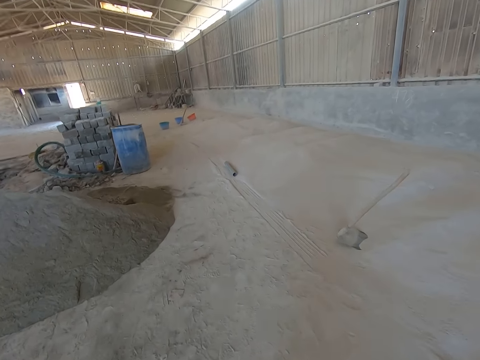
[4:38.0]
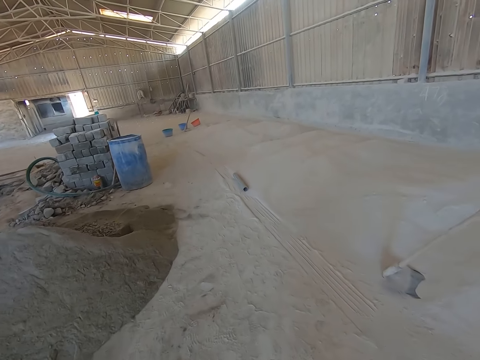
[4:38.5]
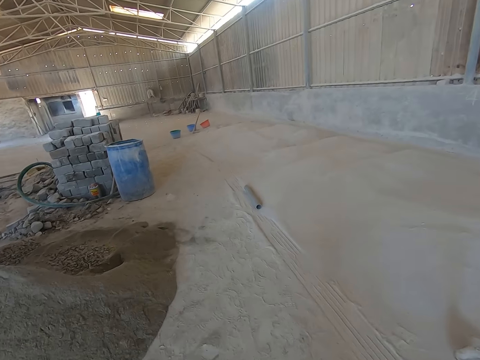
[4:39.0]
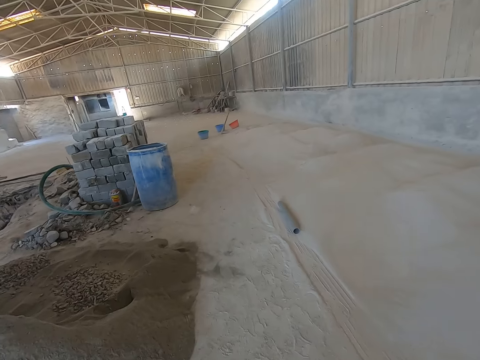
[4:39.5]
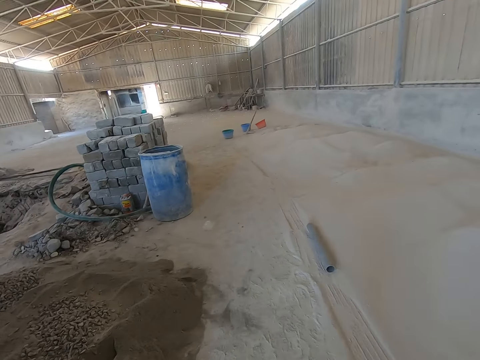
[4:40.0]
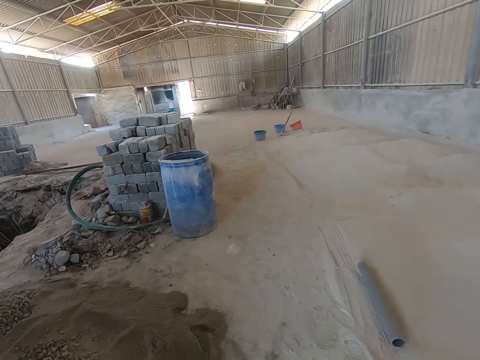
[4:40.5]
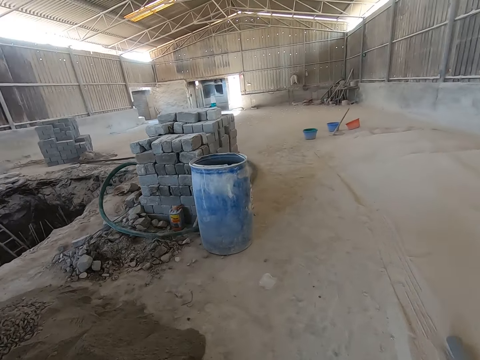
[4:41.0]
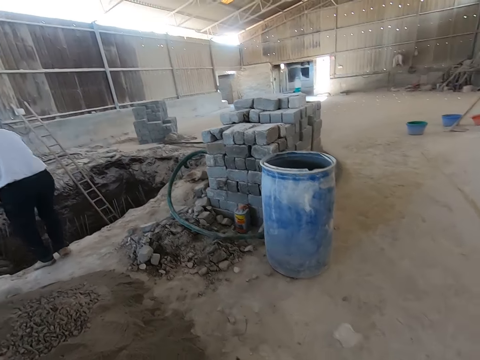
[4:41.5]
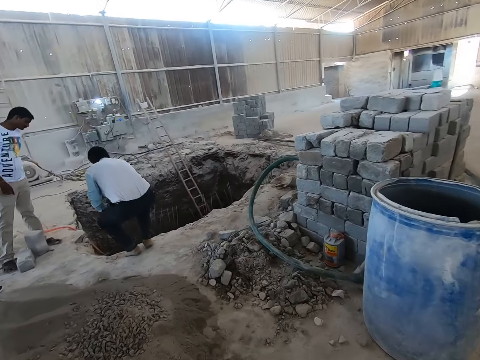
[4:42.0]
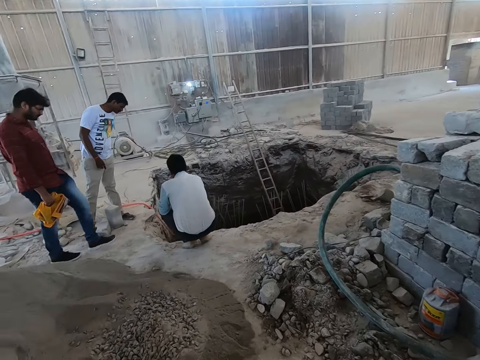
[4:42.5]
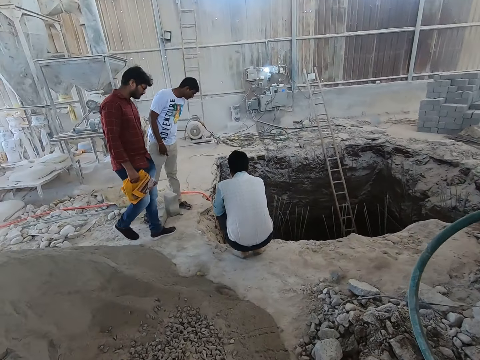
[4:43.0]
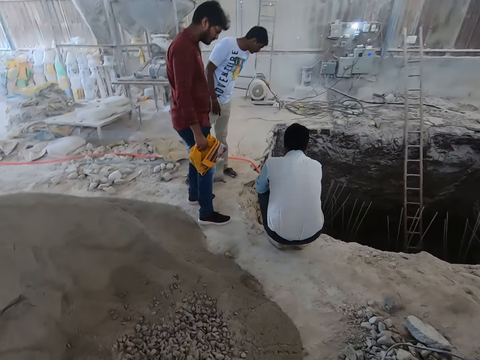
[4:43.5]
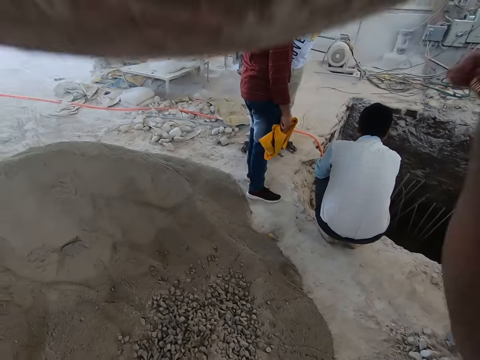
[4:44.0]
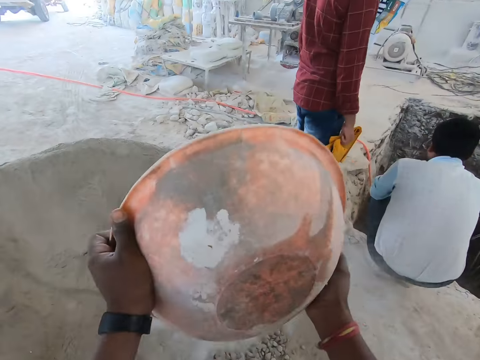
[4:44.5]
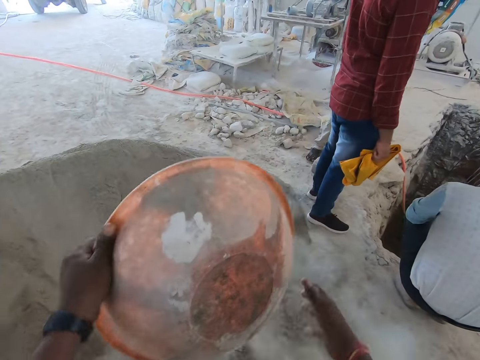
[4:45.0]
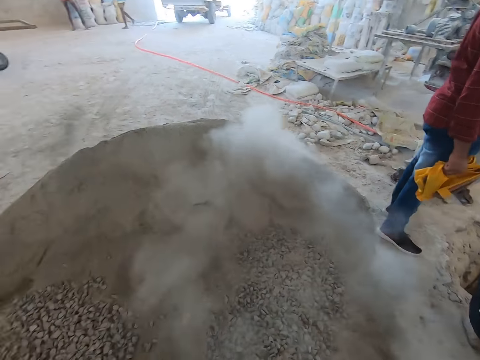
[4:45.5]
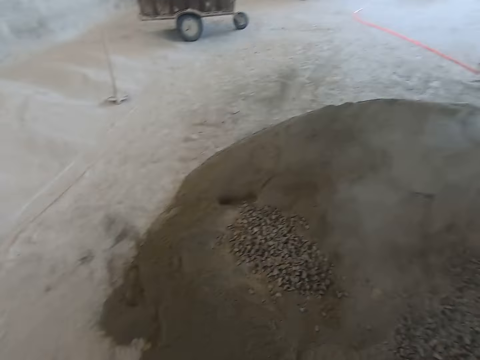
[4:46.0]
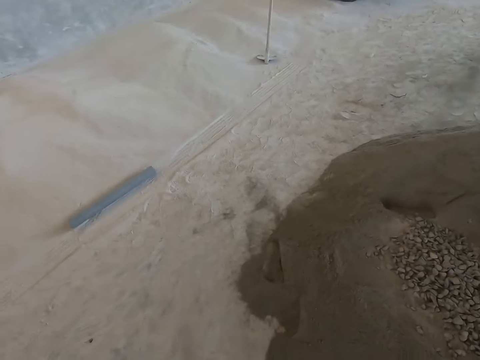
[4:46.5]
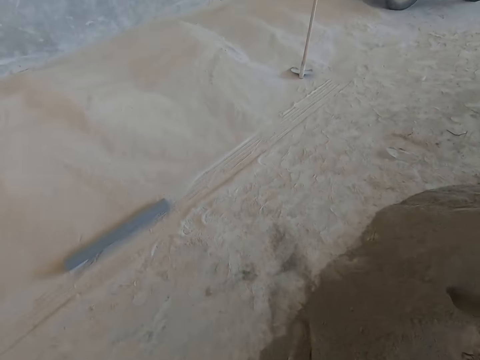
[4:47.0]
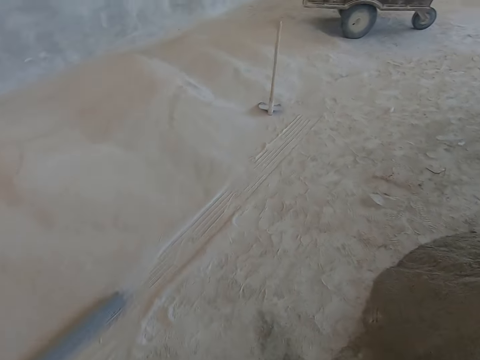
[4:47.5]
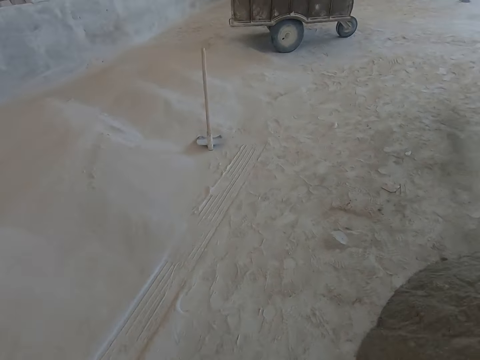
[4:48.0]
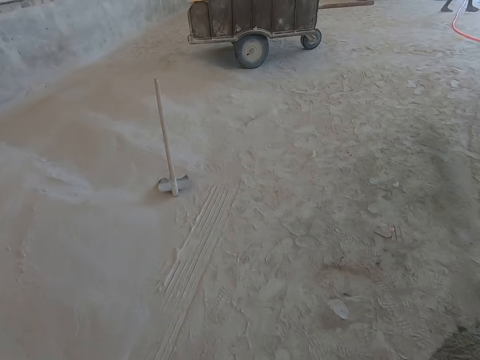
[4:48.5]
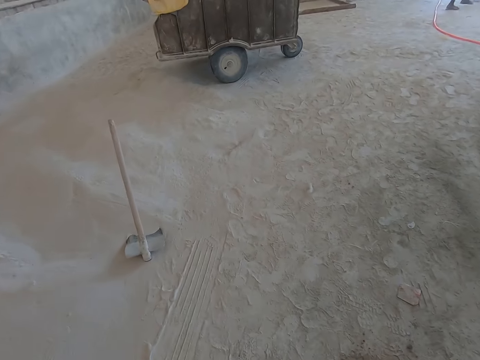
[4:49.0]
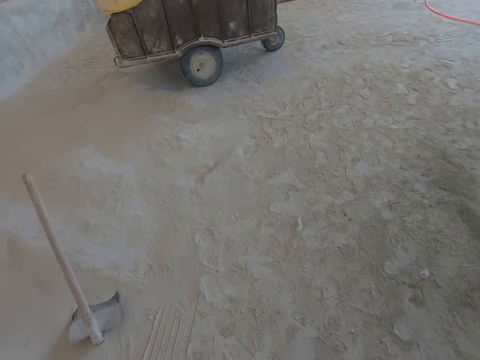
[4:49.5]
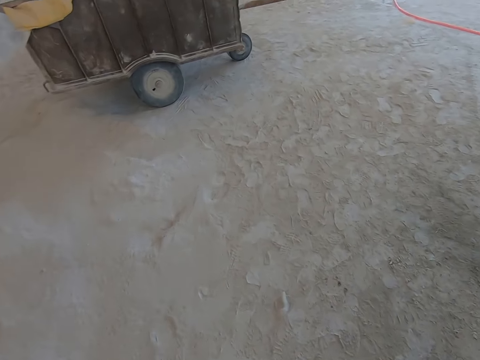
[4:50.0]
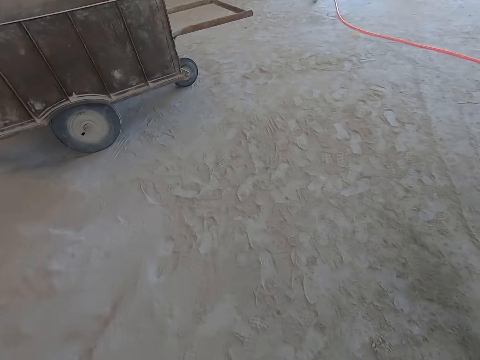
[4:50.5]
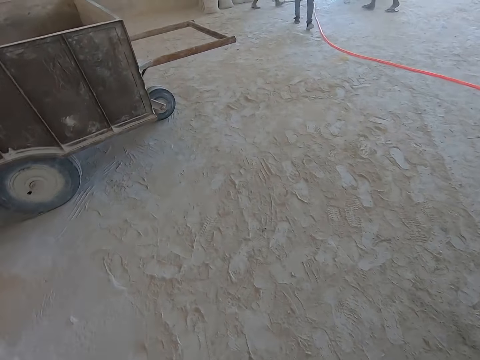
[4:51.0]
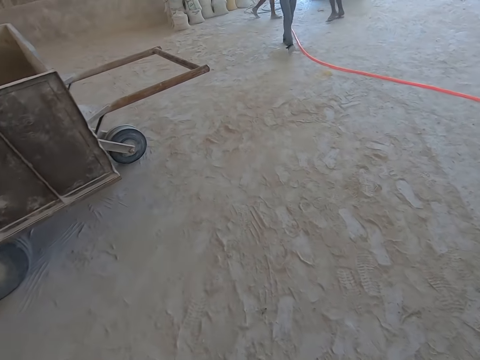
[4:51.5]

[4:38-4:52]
The camera wearer pours the ballast stones in the plastic container on the pile of sand on the floor with both hands. He walks around.

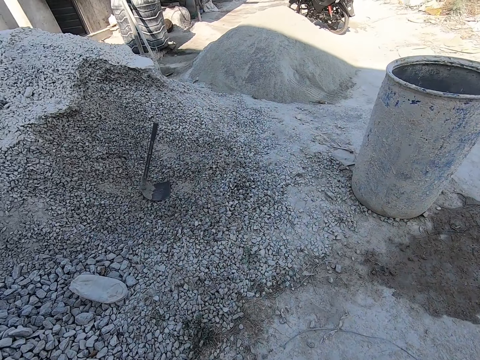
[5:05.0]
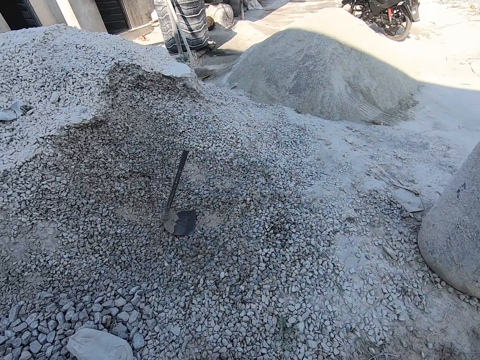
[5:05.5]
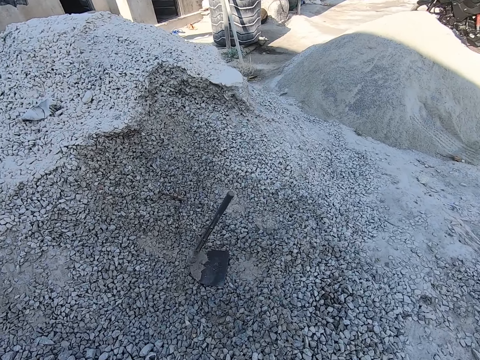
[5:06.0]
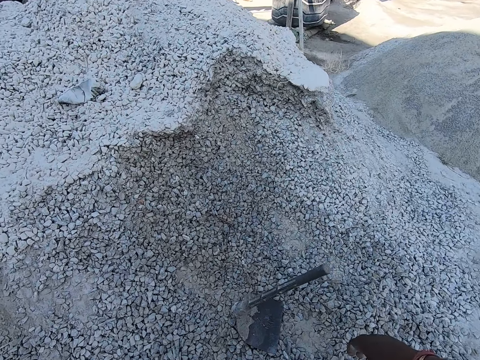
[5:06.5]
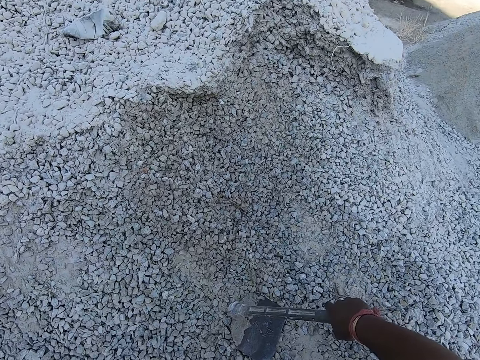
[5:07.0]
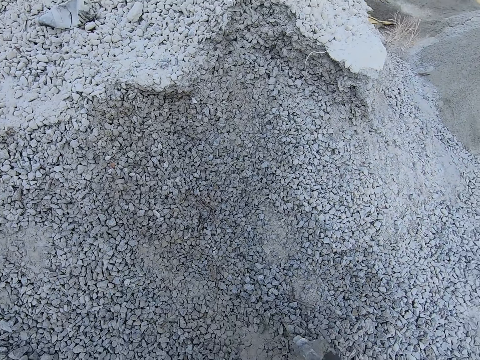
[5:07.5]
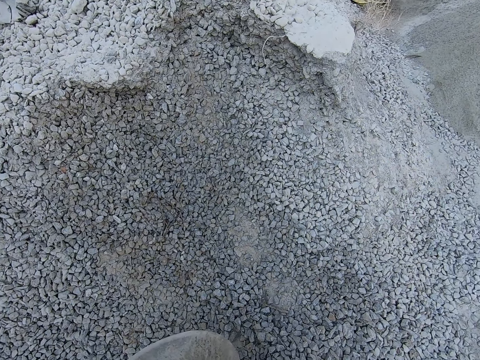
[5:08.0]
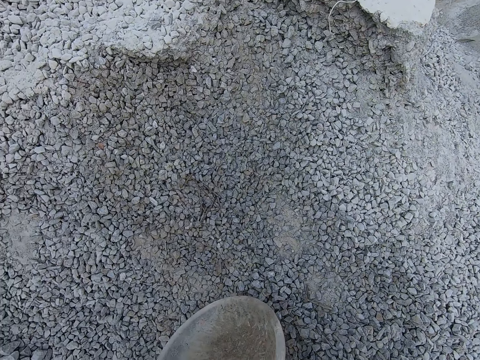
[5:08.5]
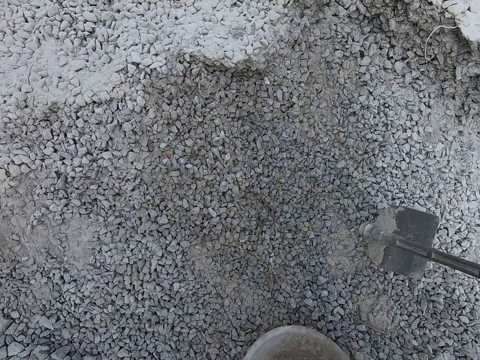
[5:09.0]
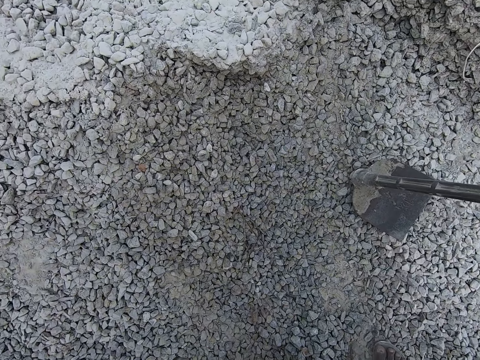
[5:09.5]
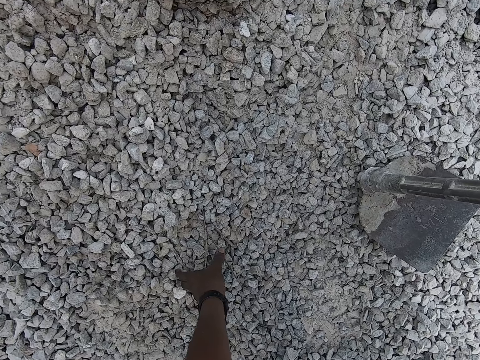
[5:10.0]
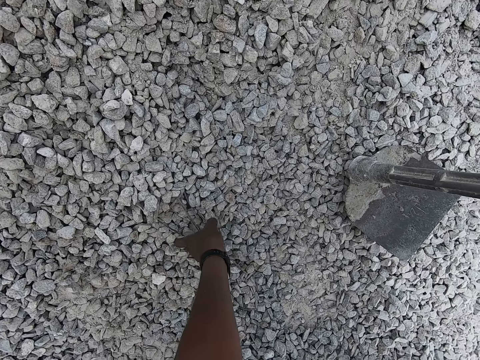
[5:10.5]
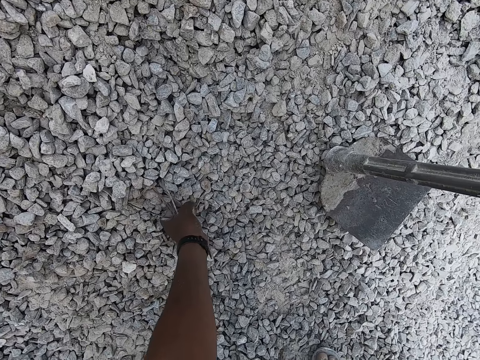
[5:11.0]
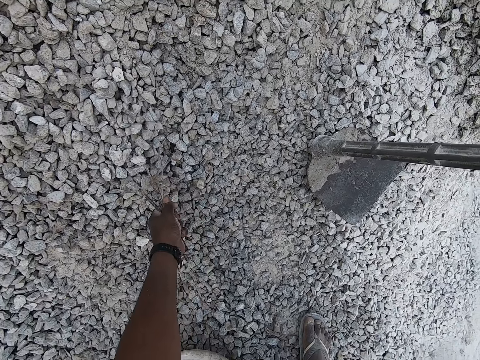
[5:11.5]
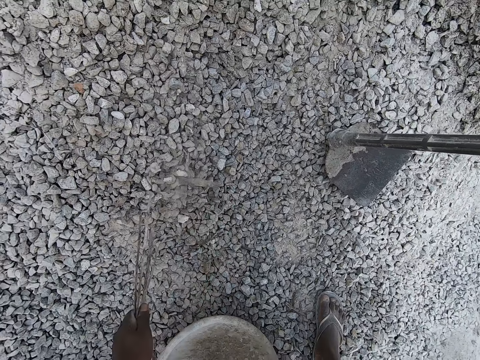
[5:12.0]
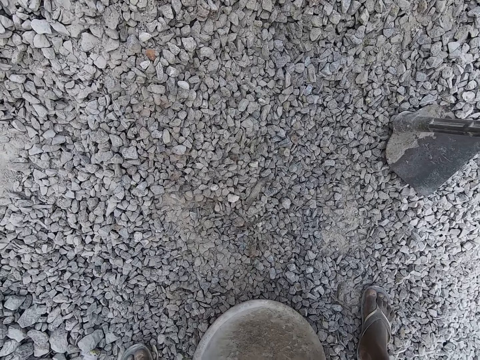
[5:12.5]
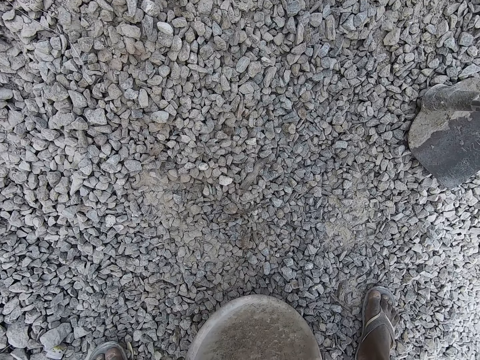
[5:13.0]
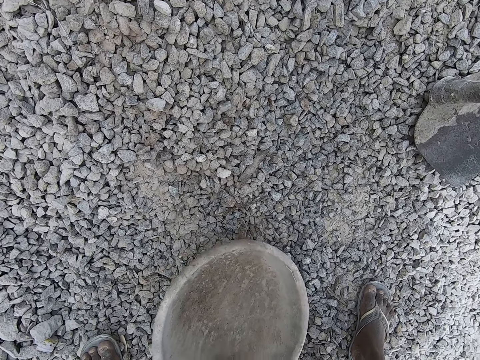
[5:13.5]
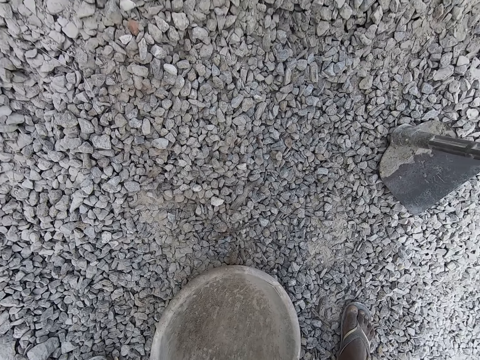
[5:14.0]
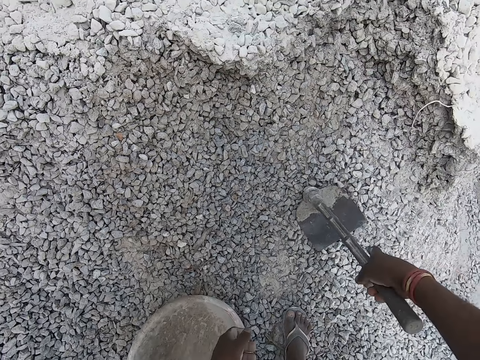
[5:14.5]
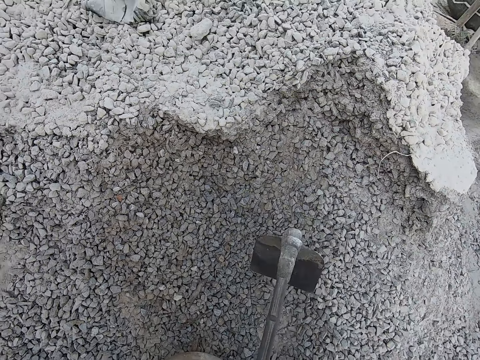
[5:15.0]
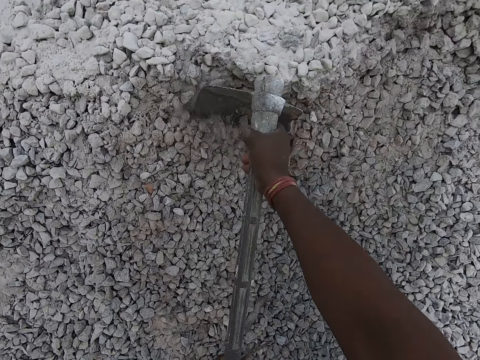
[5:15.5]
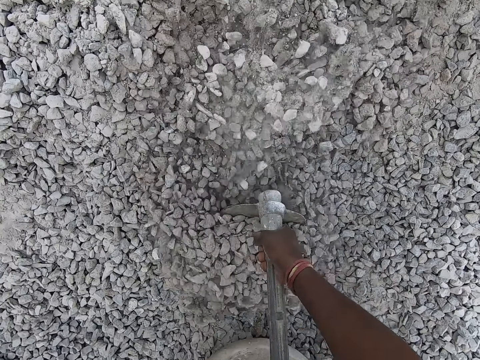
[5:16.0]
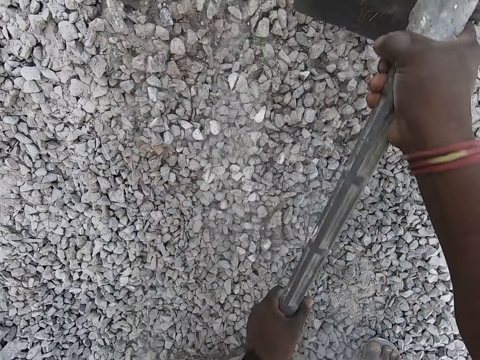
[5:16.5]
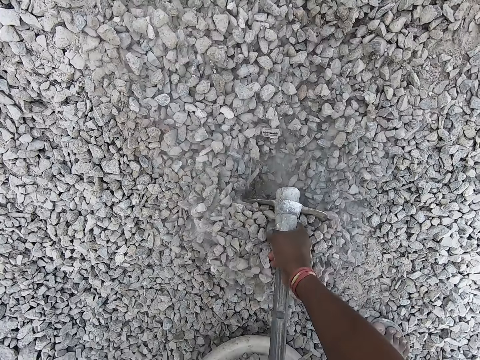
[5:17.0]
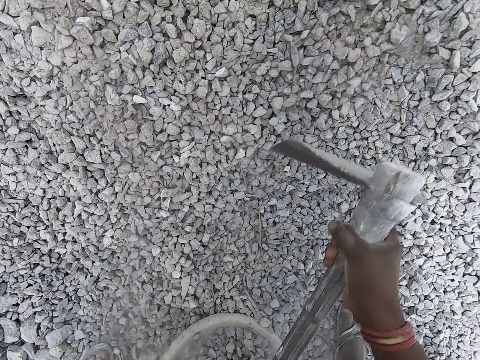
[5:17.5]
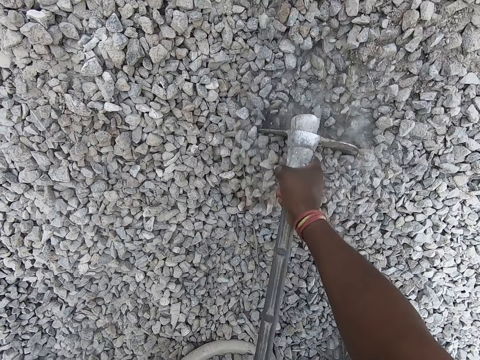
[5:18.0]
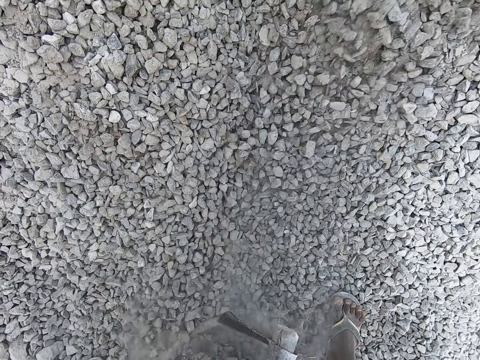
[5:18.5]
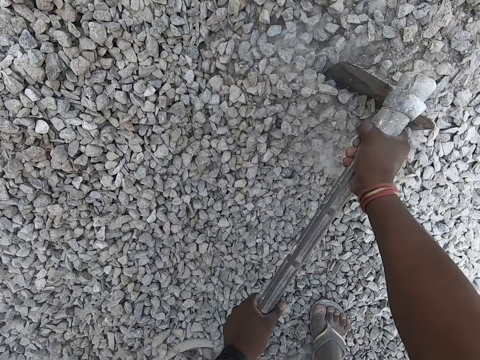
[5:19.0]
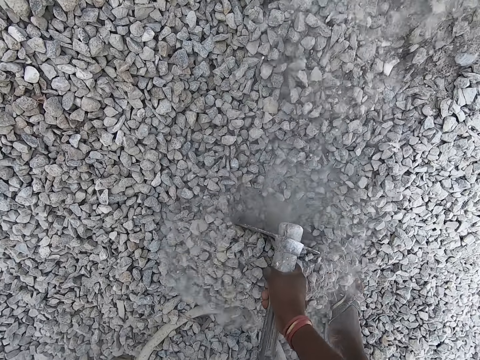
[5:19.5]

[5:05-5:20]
The camera wearer picks a hoe from a heap of granite stones on the ground with his right hand. He drops the bowl or pan on the heap of granite stones on the ground with his left hand. He drops the hoe on the heap of granite stones on the ground with his right hand. He removes some sticks from the heap of granite stones on the ground with his left hand. He holds the pan. He moves the bowl on the heap of granite stones on the ground with his left hand. He puts the granite stones in the bowl on the heap of granite stones on the ground with the hoe in both hands.
